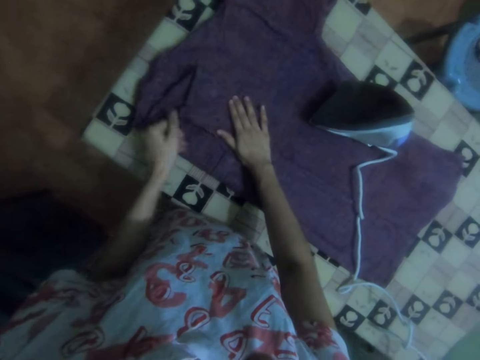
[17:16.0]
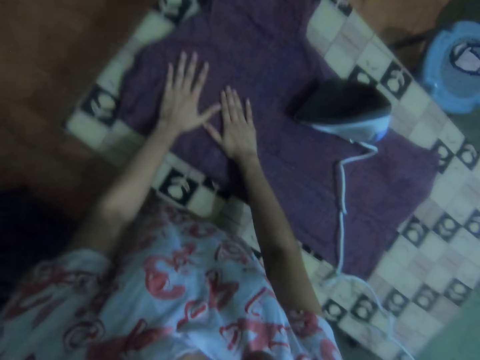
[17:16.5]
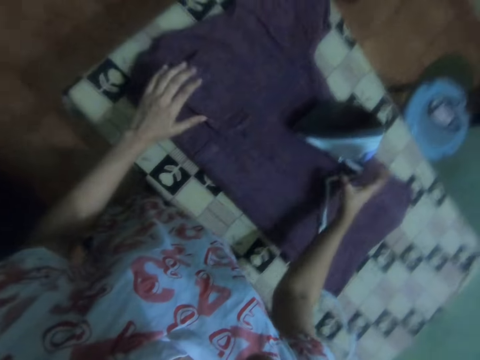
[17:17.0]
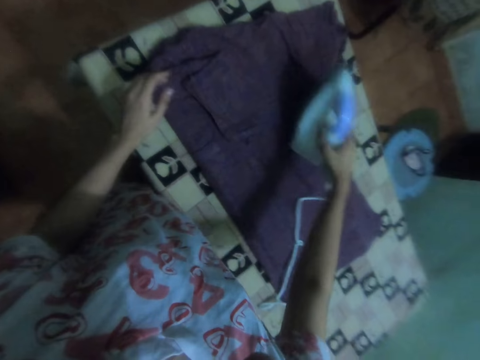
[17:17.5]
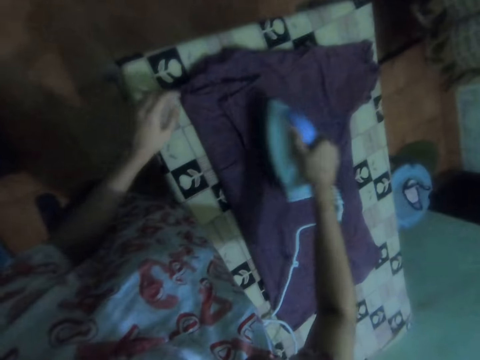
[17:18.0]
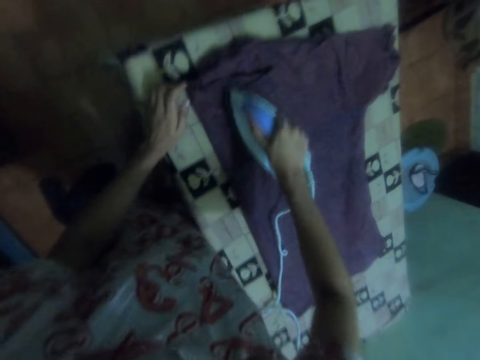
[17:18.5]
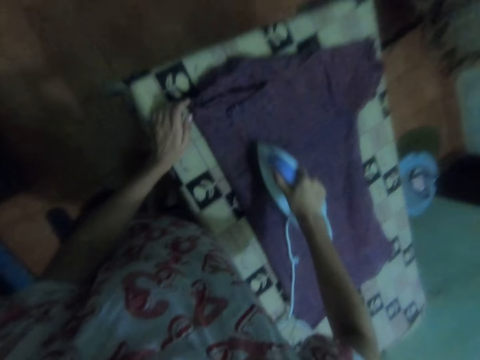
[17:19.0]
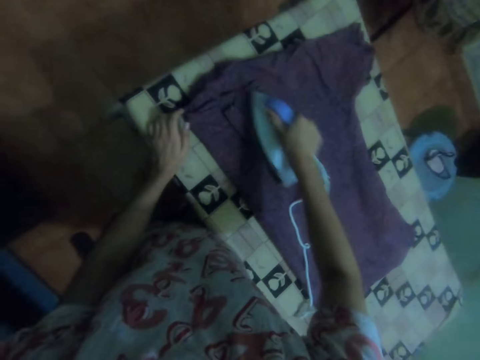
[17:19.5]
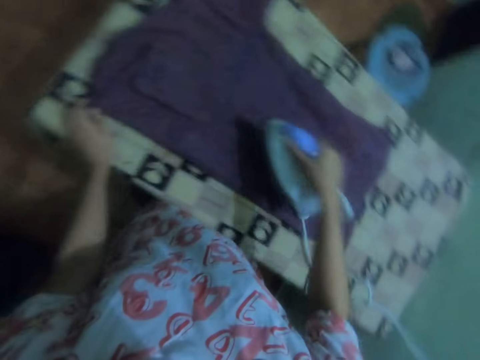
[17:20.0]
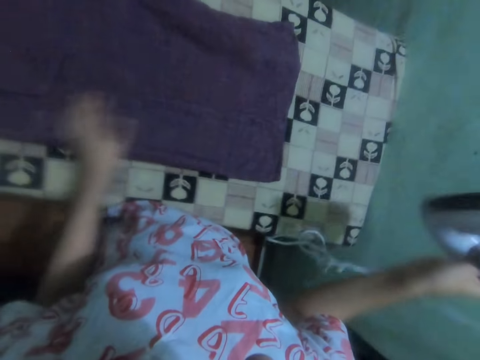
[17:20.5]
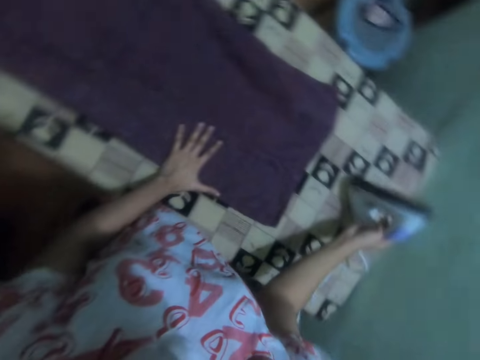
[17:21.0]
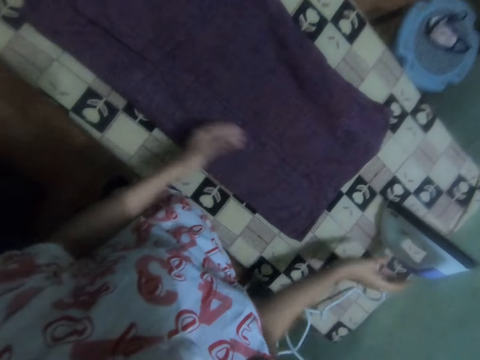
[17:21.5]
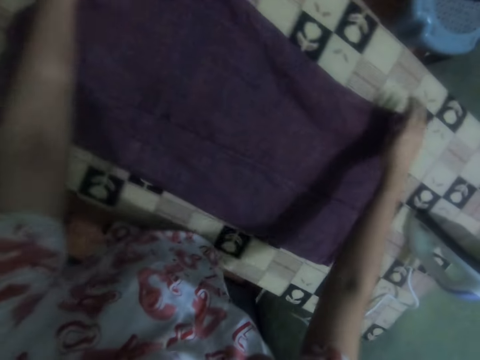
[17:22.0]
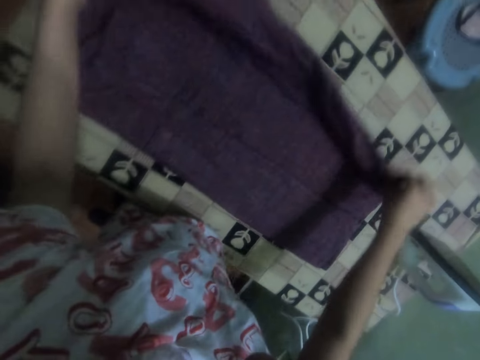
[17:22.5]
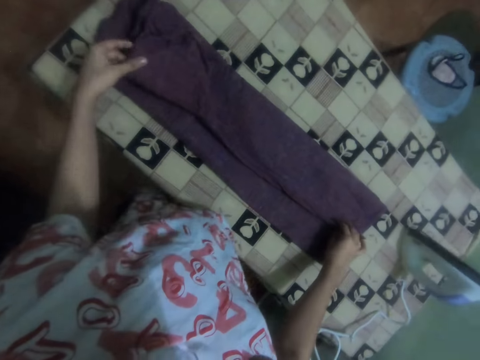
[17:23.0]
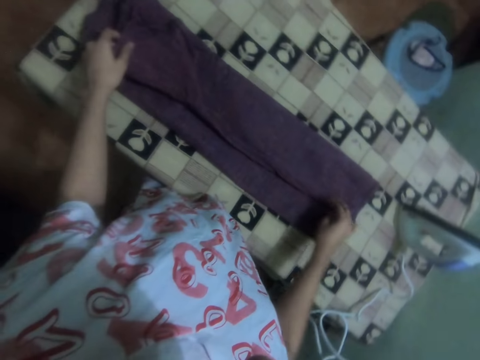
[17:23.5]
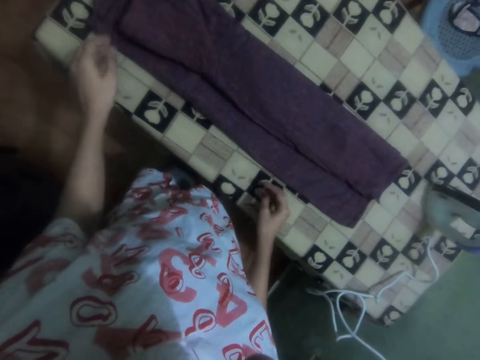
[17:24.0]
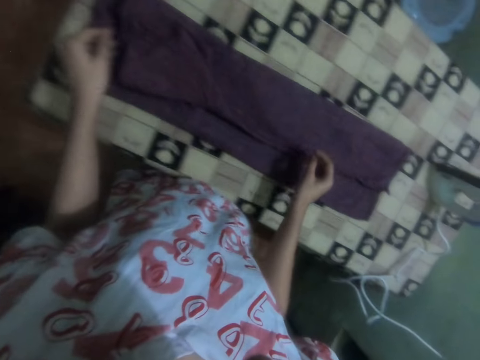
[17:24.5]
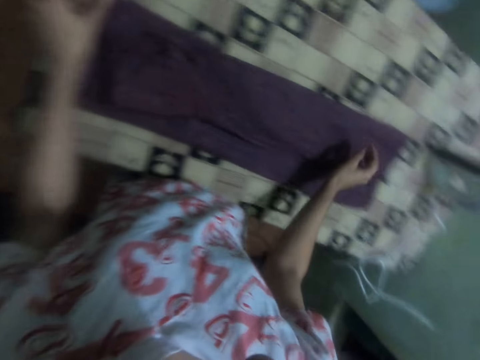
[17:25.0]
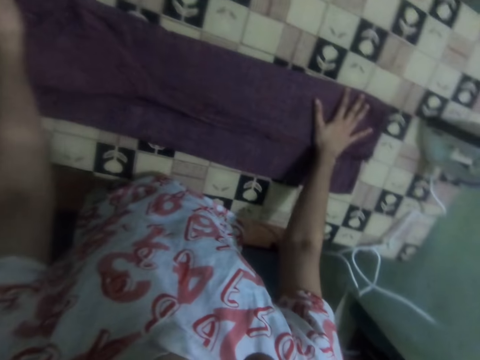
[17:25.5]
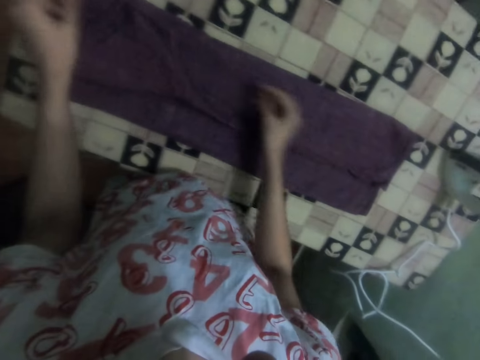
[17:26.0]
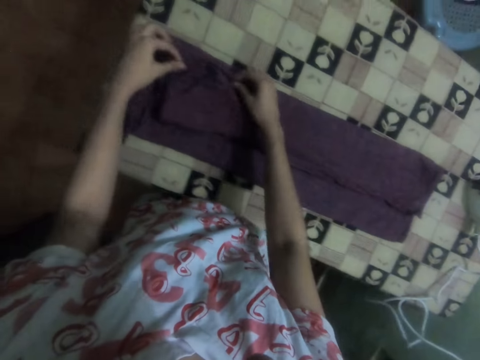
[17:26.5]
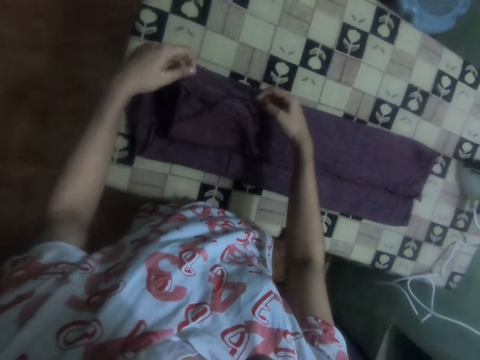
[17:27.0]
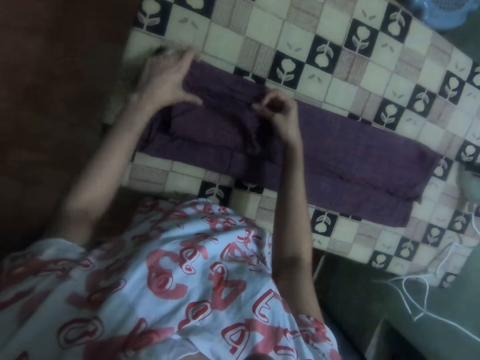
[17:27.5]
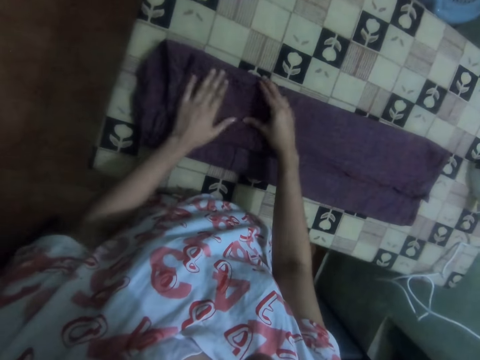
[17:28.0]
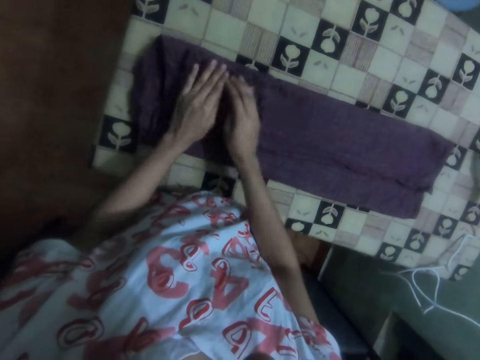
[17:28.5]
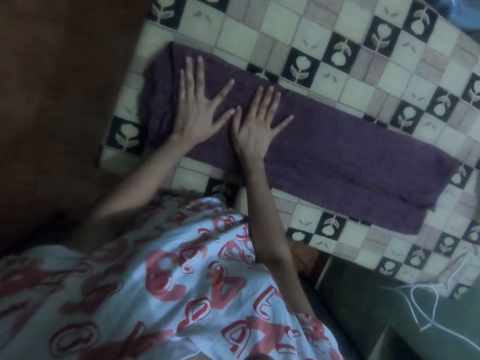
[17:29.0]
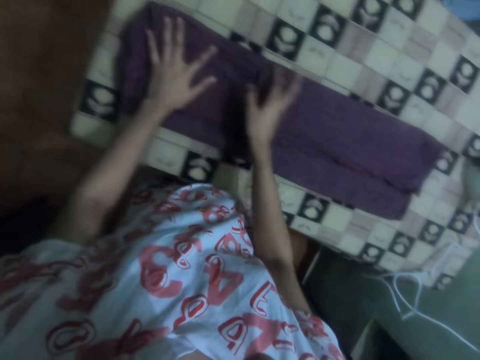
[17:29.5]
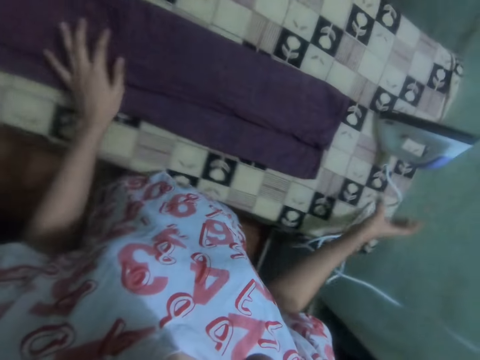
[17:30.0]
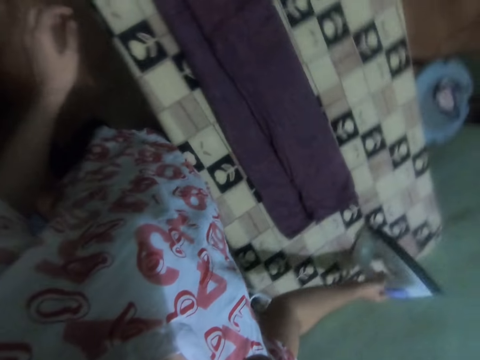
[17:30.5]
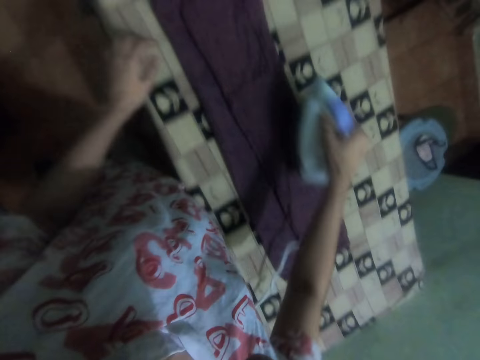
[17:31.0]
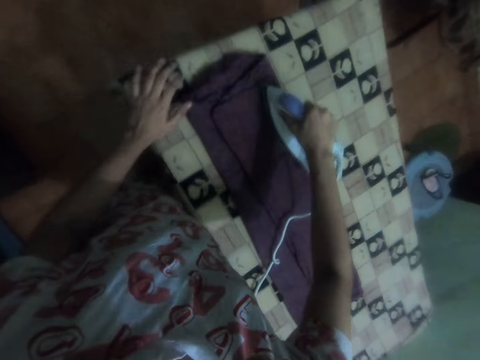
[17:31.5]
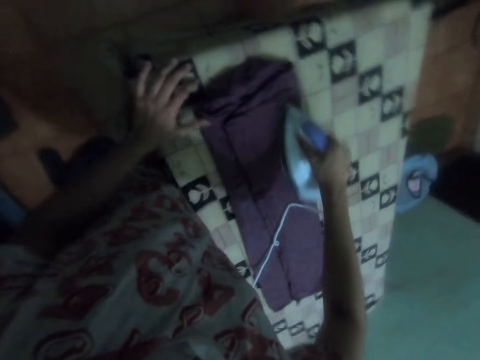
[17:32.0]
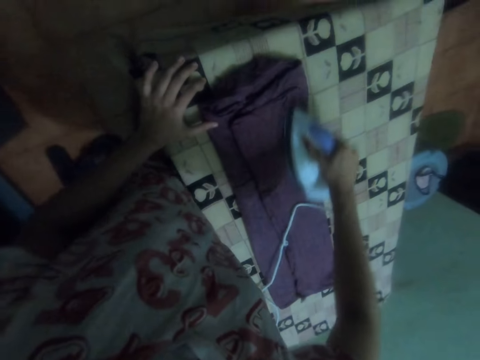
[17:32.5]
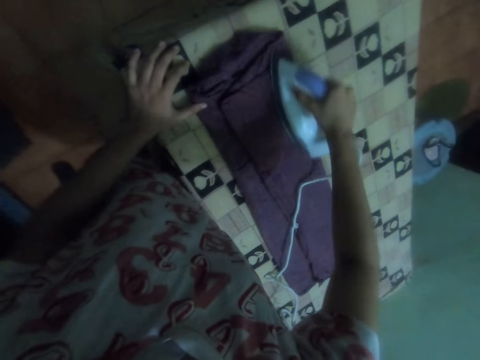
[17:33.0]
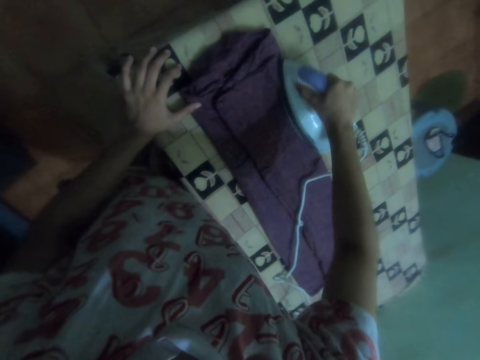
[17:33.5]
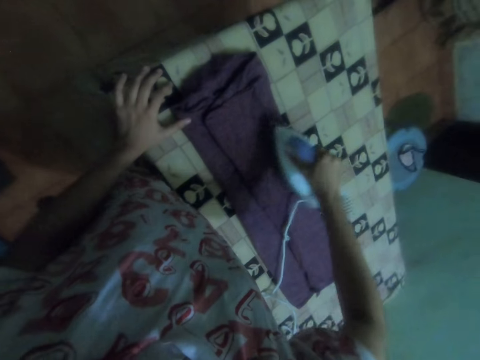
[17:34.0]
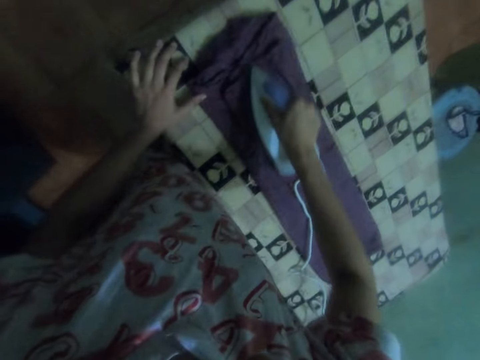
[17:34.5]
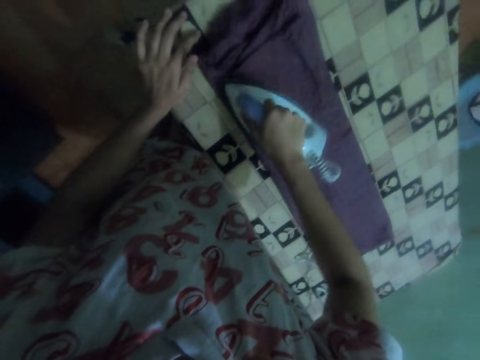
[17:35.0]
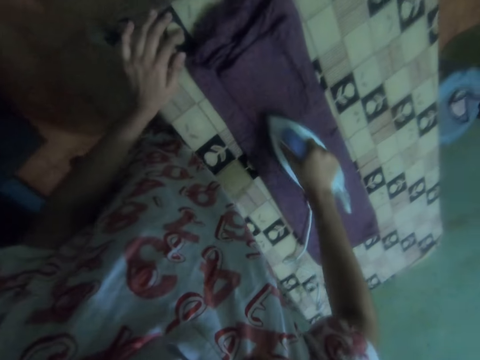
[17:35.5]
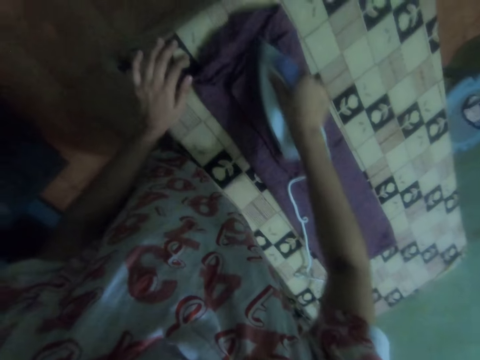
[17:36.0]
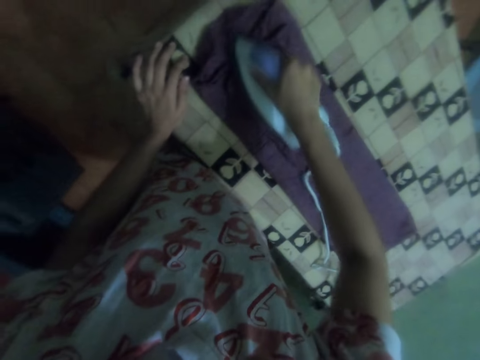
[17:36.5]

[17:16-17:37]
The camera wearer picks up an iron box on the shirt. She irons the shirt with the iron. She drops the iron on the table. She folds the shirt with her hand. She adjusts the shirt on the table. She picks up the iron box on the table. She irons the shirt with the iron.
